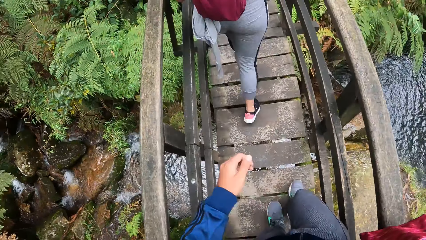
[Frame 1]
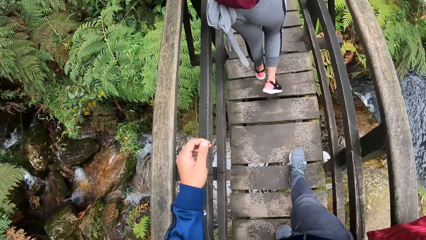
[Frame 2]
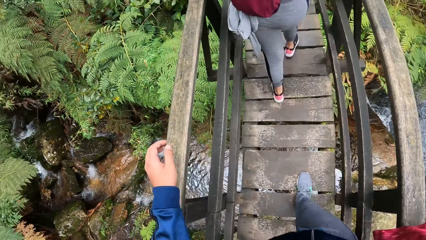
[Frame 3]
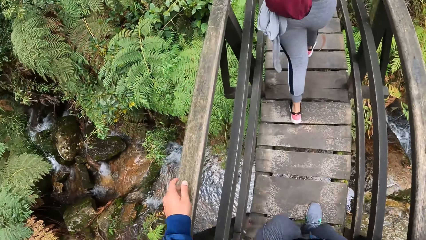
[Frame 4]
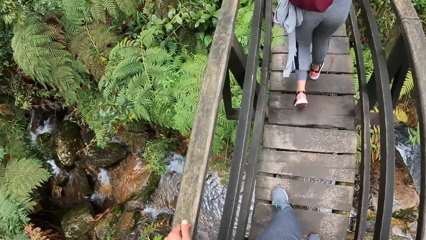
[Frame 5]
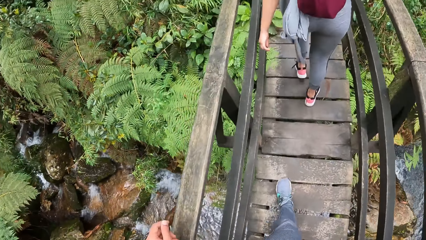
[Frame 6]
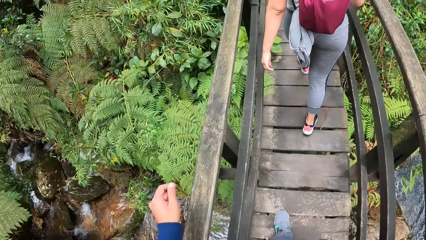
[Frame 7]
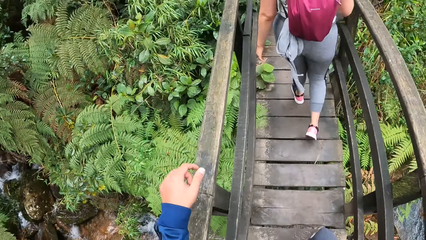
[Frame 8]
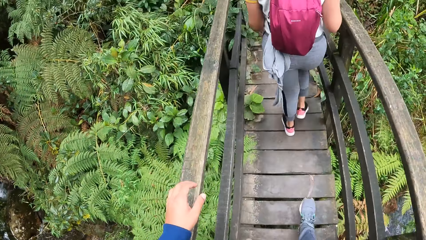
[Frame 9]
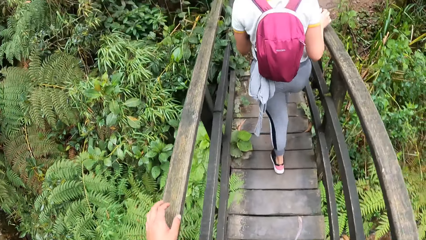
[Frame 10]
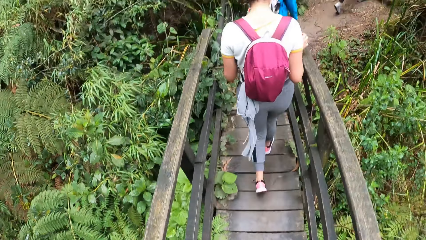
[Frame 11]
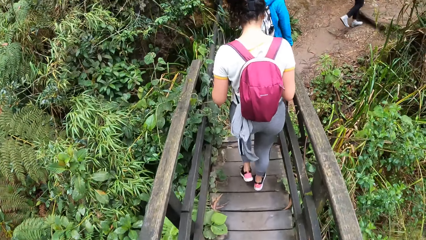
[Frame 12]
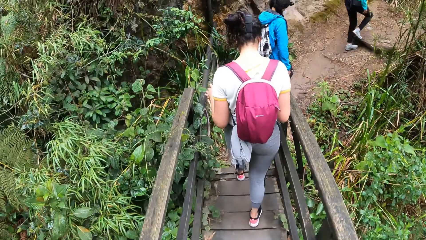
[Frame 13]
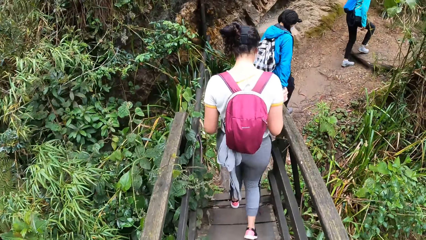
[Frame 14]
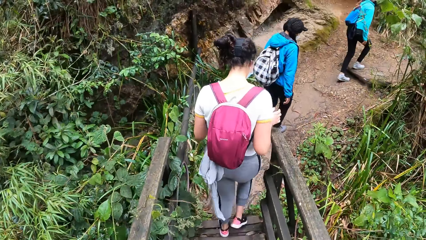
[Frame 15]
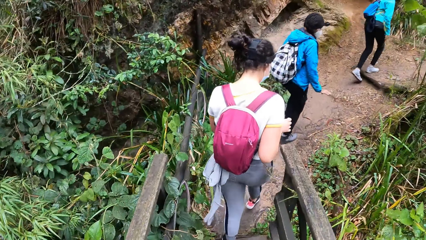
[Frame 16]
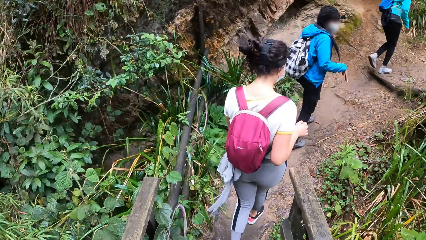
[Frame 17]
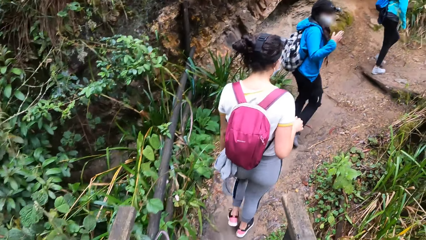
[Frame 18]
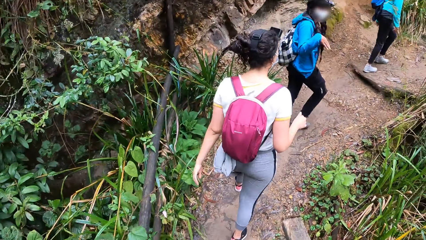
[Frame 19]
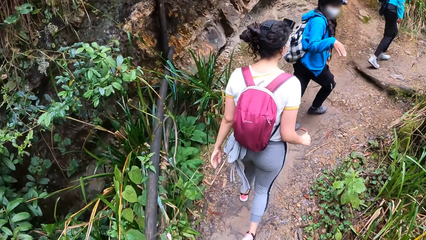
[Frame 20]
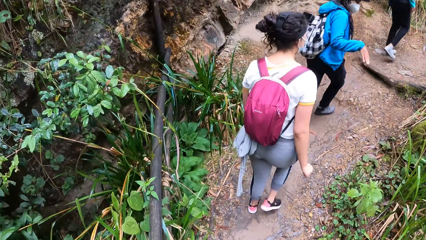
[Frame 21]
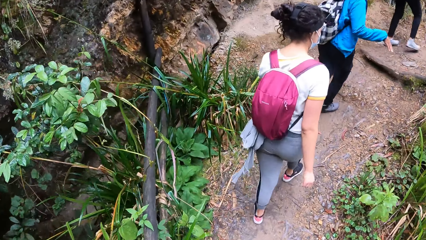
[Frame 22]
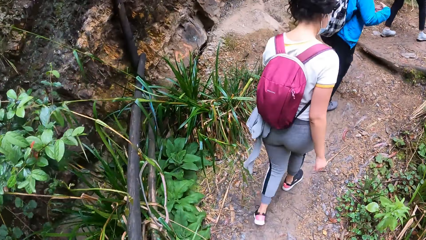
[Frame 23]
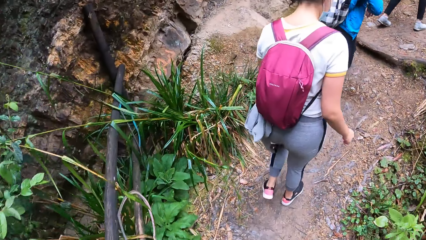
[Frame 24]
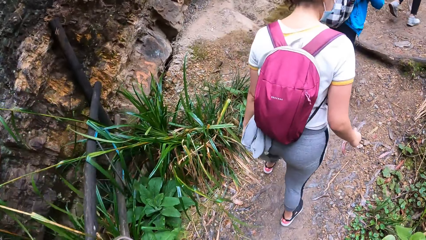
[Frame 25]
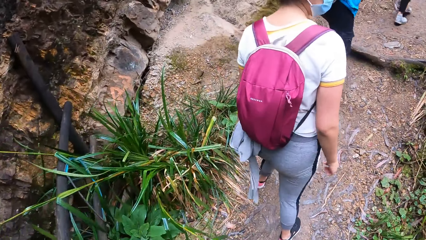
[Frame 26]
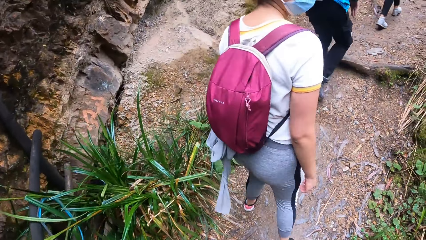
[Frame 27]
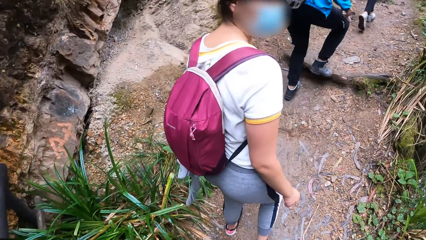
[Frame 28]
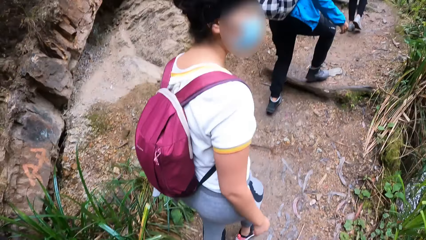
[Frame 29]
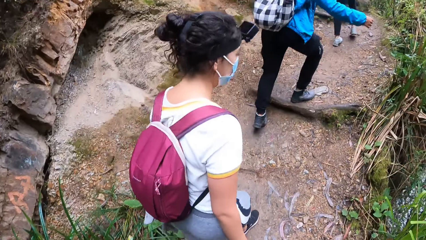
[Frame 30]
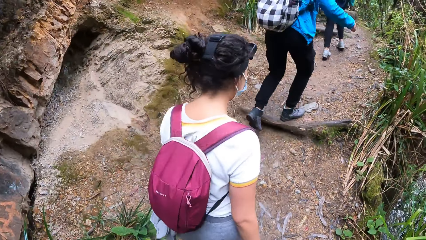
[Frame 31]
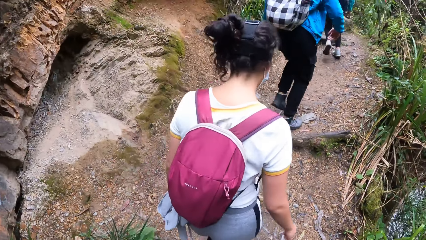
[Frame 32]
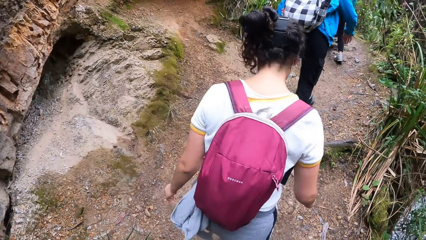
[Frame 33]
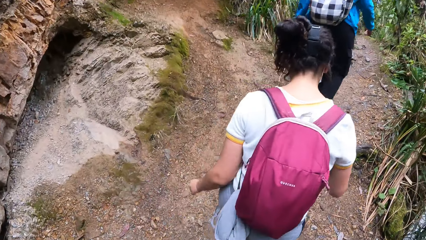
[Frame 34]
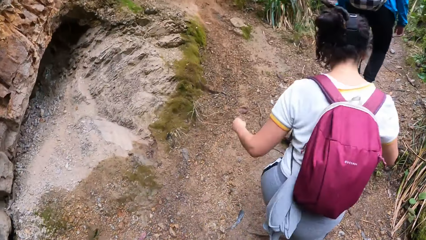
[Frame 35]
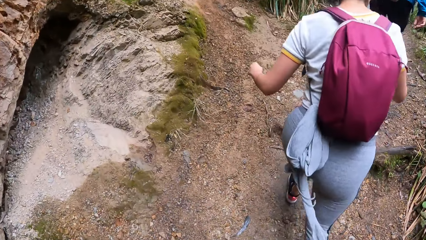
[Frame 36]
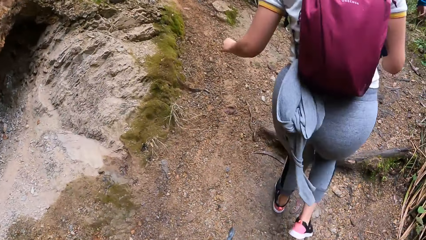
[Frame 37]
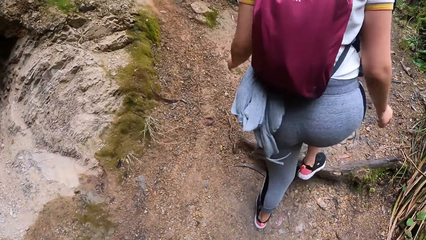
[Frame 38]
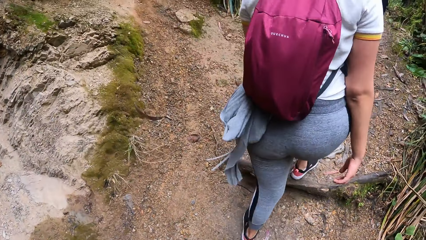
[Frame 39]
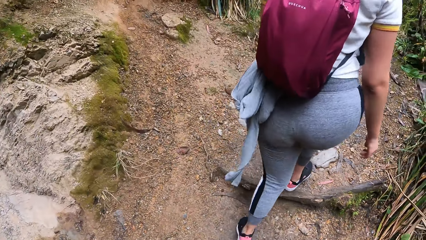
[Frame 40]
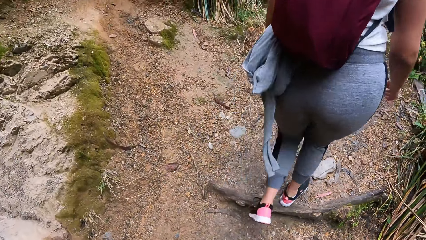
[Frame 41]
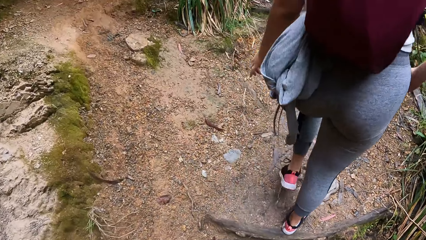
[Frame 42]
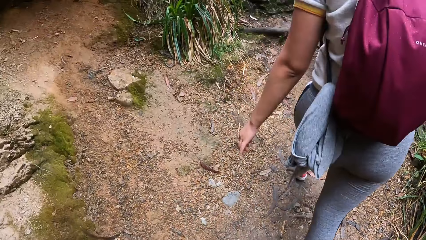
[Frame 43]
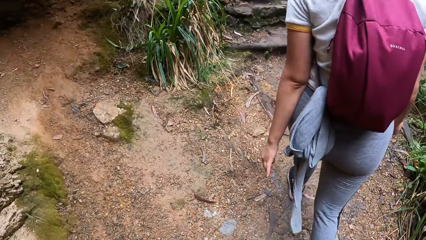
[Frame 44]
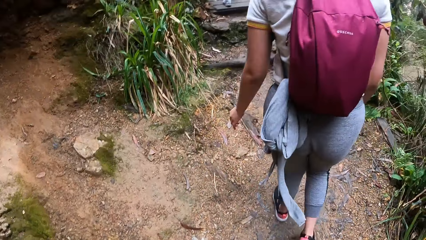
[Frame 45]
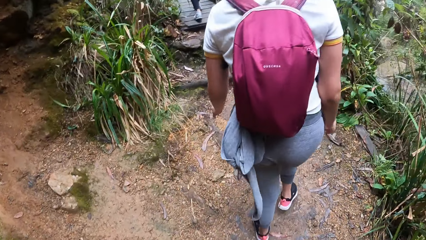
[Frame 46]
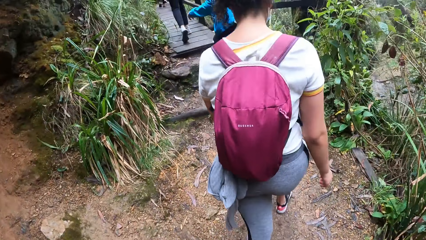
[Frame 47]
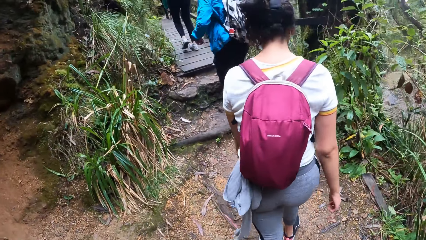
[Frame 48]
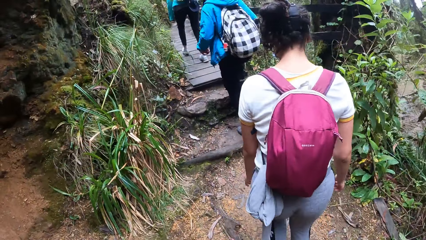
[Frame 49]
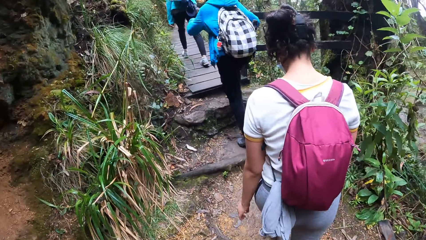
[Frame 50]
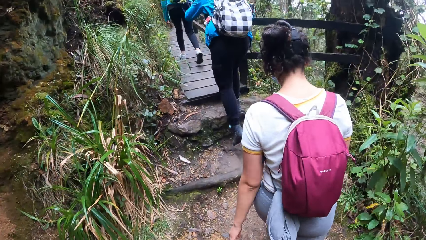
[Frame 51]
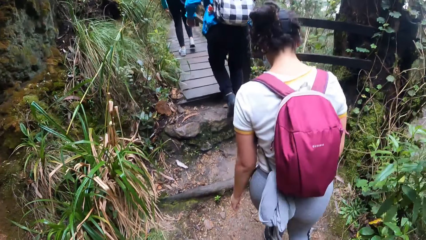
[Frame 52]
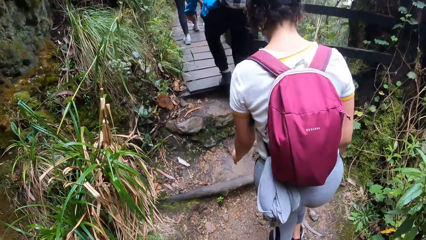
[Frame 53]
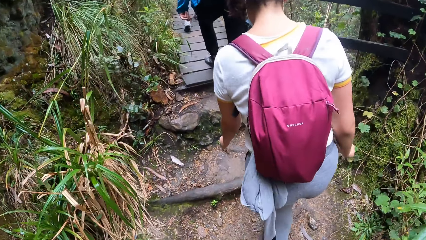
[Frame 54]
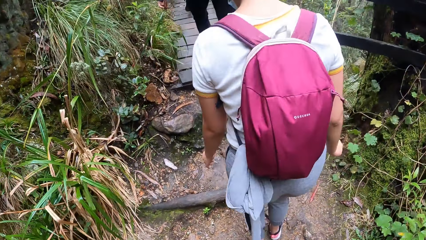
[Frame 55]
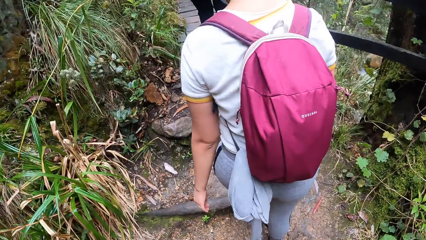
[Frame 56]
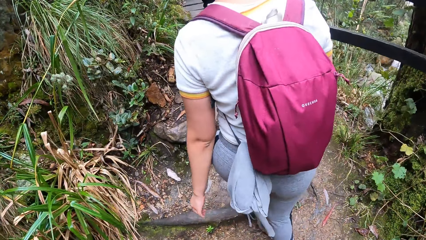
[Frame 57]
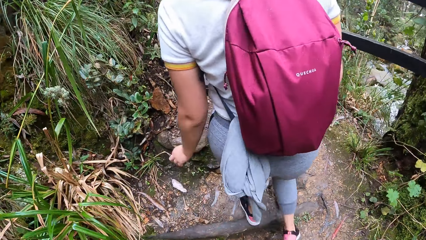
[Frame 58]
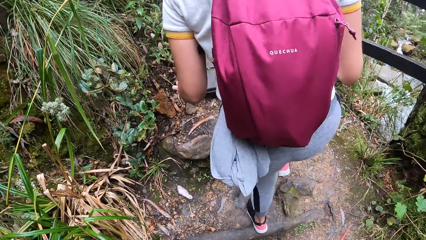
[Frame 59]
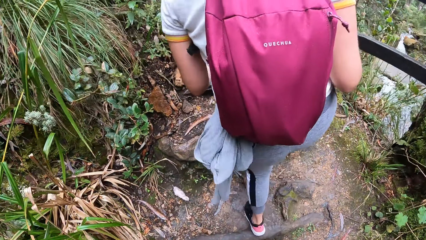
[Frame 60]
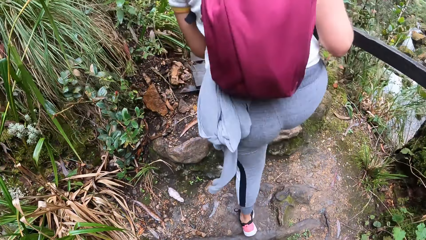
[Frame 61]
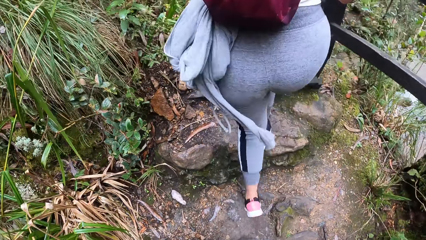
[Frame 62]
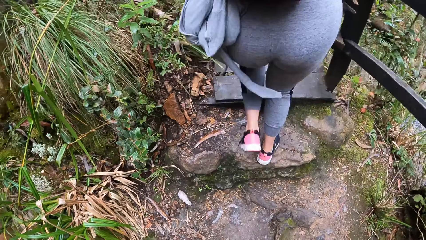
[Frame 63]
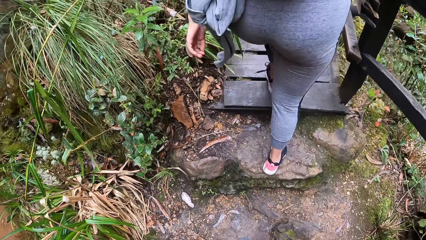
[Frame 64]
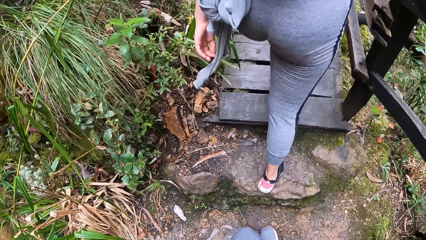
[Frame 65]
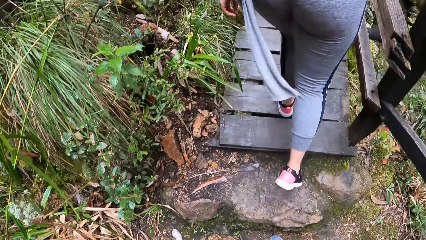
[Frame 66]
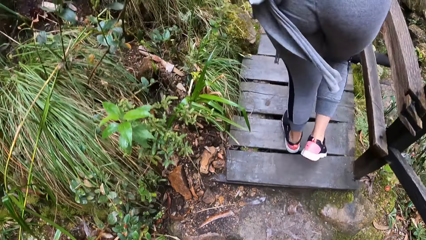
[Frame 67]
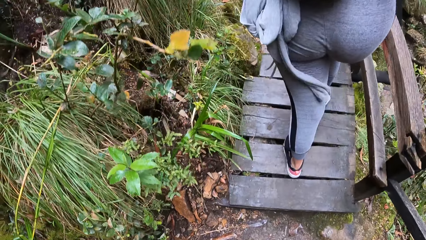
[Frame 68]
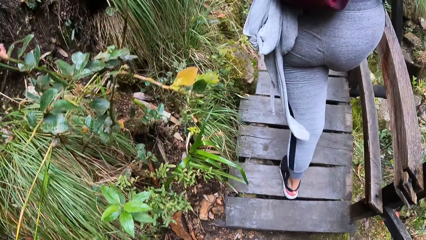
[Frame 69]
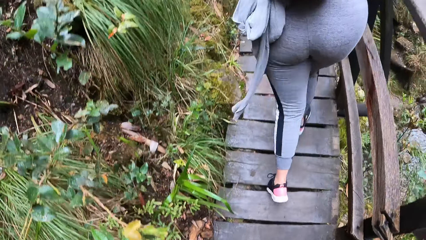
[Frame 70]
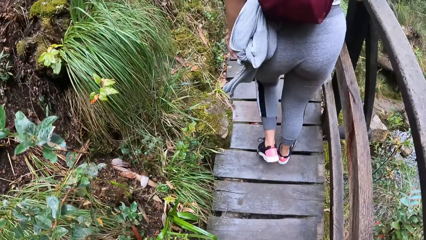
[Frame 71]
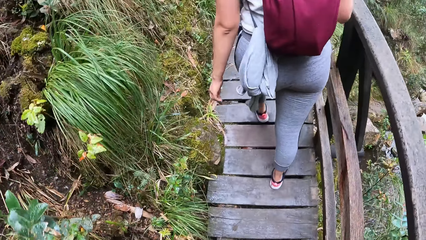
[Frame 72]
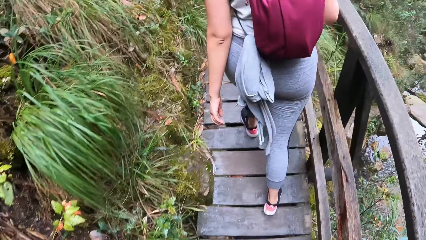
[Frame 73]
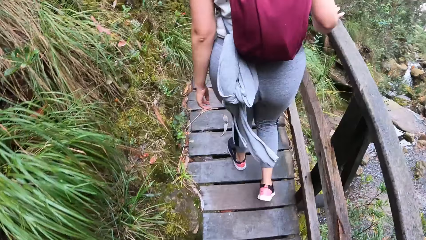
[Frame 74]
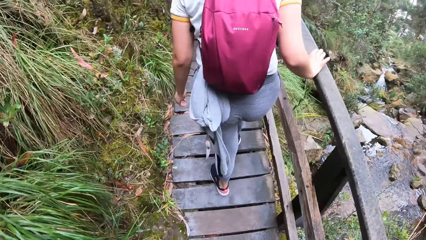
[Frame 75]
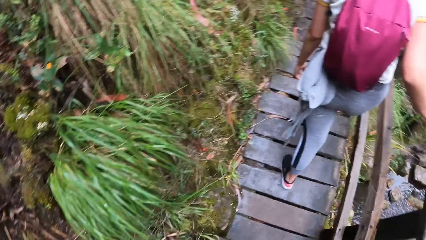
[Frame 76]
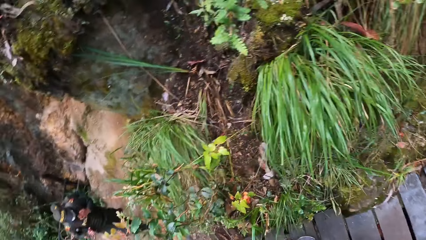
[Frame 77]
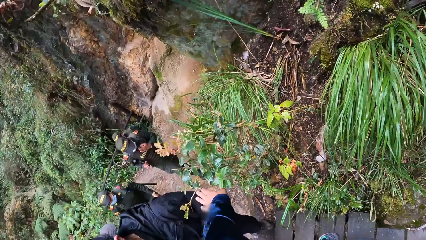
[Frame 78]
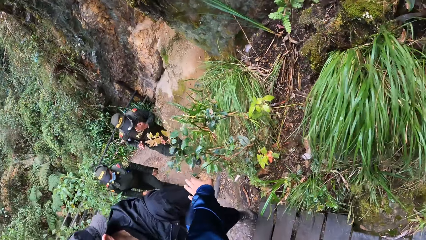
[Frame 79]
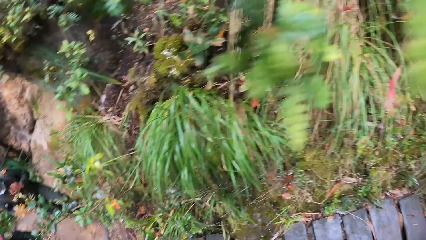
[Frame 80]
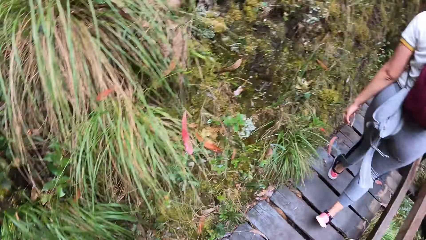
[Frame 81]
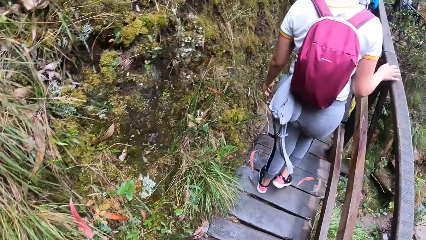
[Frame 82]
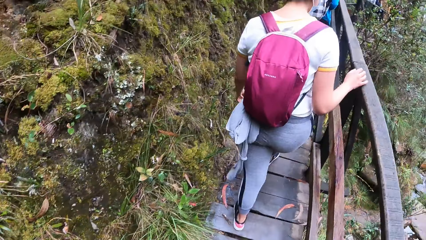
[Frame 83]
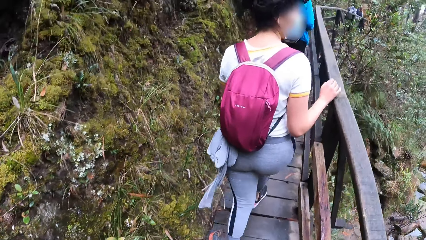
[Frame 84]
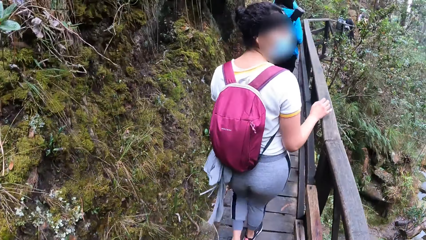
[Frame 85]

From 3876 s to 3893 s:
The camera wearer places his left hand on the left bridge railing. A person converses with another person. The other person walks in the forest. The camera wearer climbs a wooden side bridge. The other person walks on the bridge. The camera wearer looks around.
